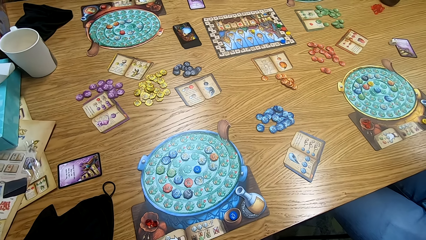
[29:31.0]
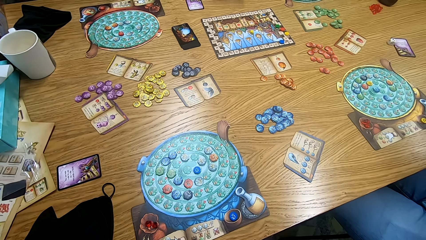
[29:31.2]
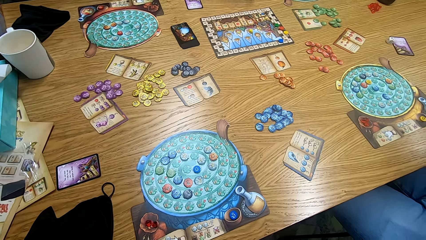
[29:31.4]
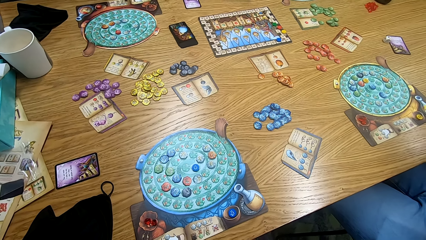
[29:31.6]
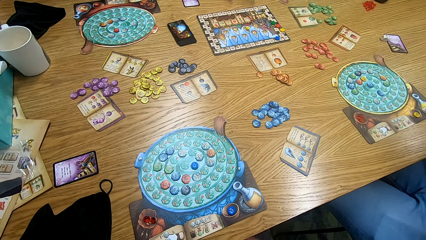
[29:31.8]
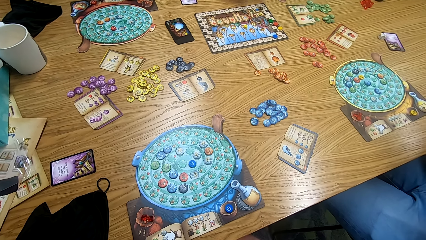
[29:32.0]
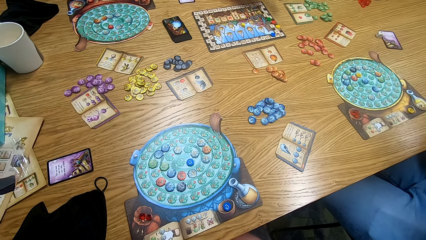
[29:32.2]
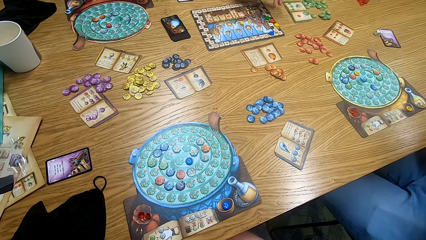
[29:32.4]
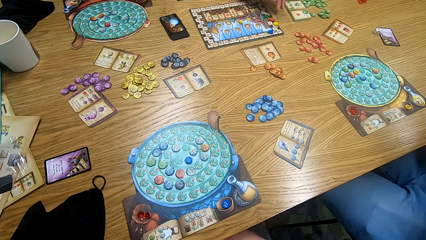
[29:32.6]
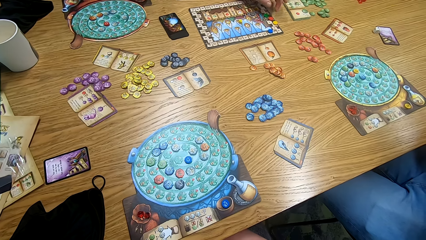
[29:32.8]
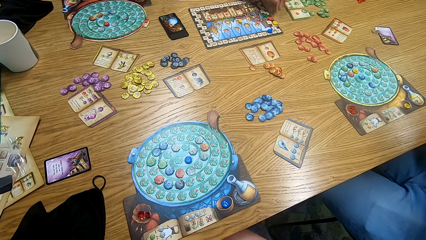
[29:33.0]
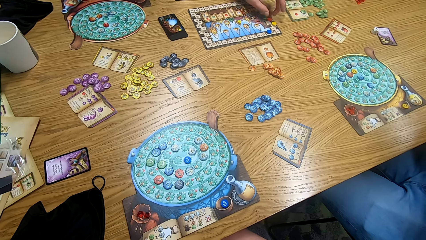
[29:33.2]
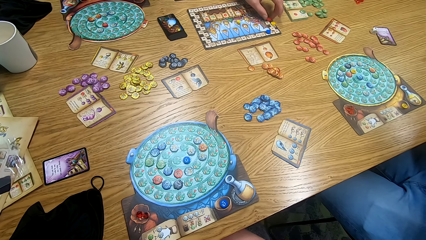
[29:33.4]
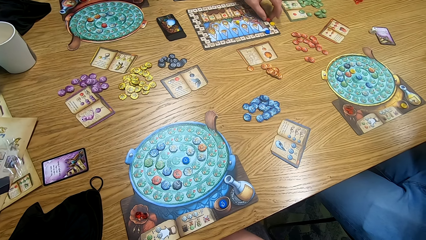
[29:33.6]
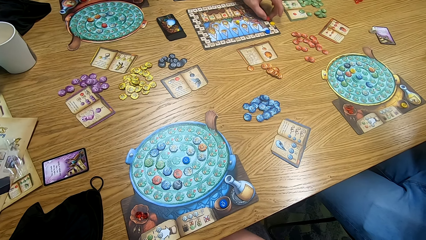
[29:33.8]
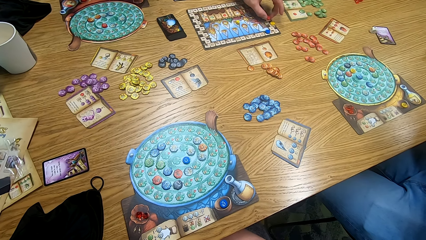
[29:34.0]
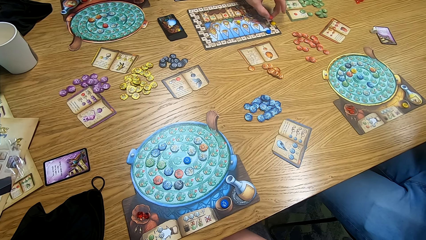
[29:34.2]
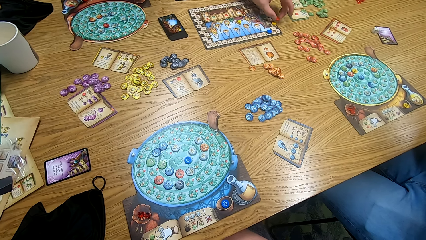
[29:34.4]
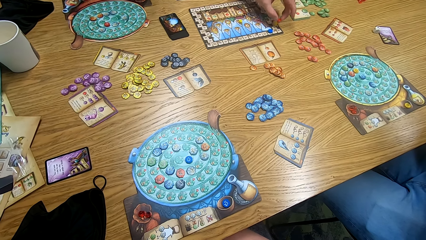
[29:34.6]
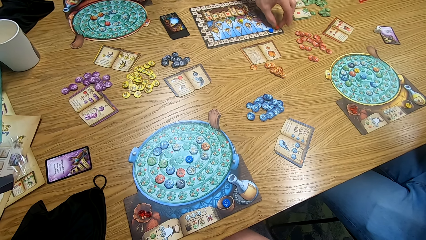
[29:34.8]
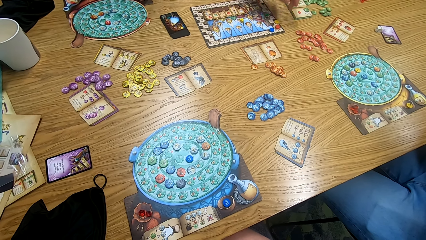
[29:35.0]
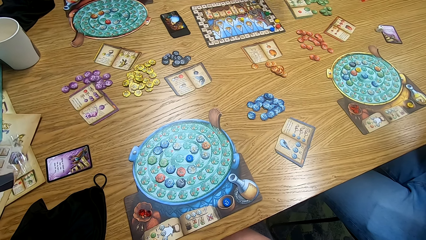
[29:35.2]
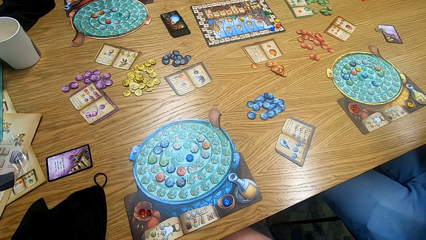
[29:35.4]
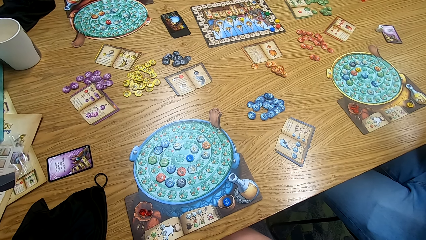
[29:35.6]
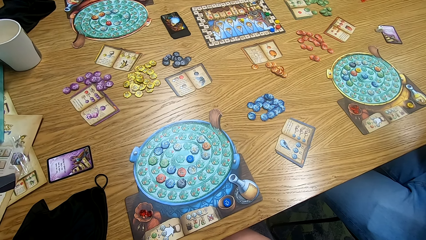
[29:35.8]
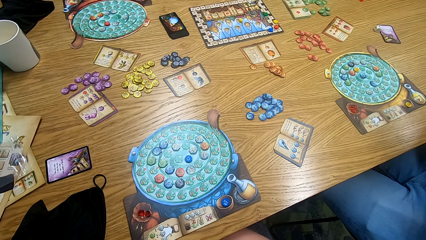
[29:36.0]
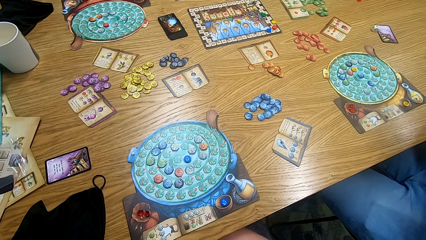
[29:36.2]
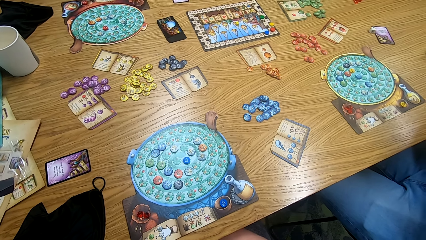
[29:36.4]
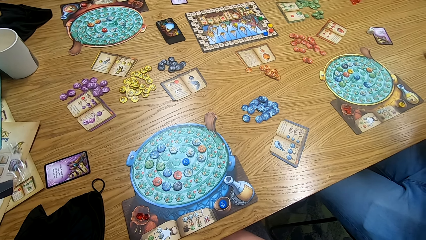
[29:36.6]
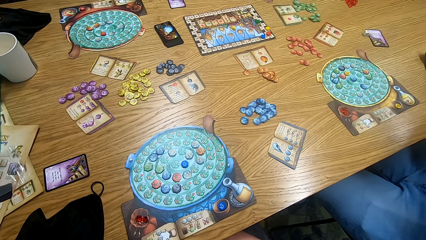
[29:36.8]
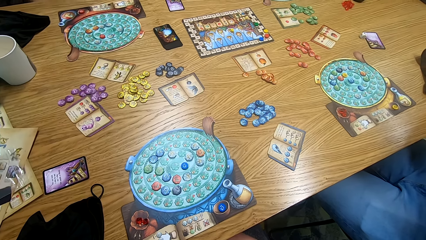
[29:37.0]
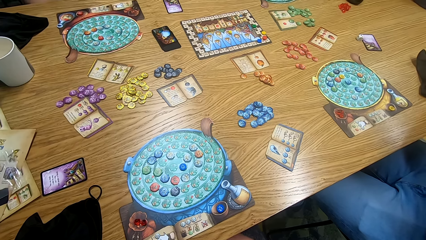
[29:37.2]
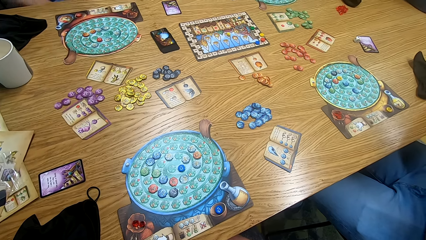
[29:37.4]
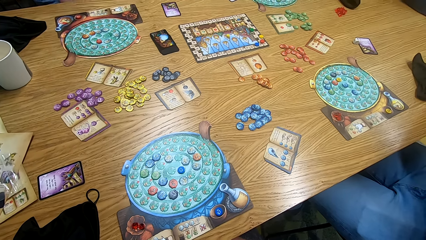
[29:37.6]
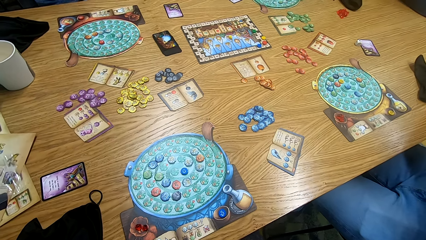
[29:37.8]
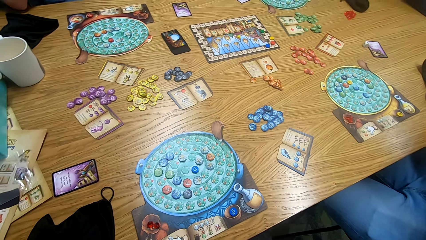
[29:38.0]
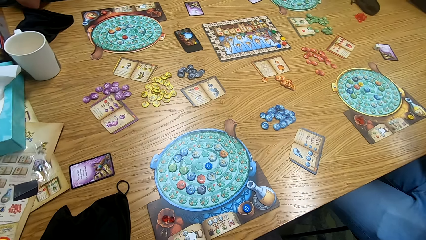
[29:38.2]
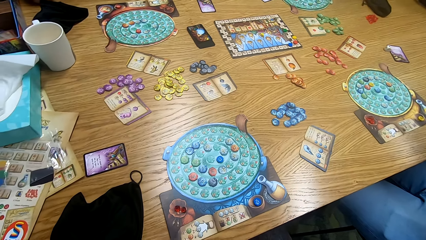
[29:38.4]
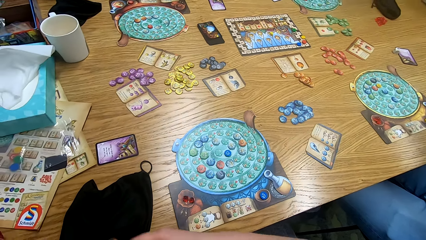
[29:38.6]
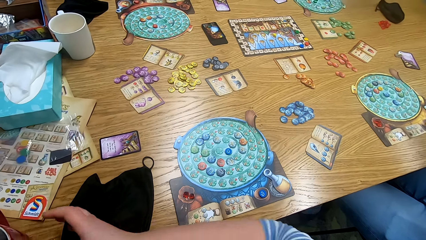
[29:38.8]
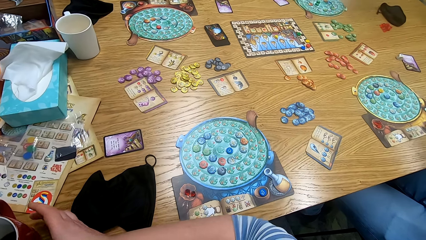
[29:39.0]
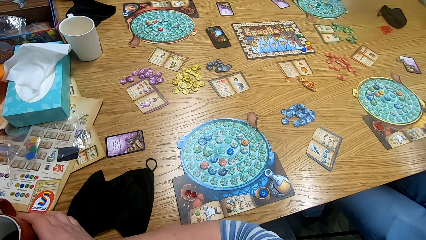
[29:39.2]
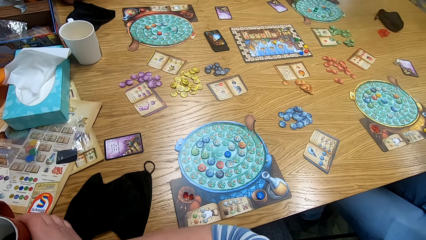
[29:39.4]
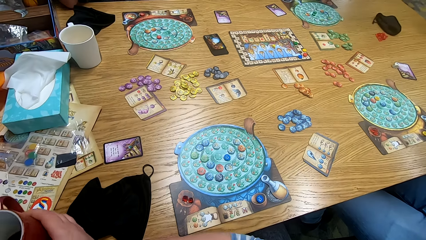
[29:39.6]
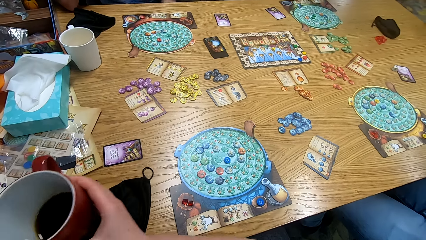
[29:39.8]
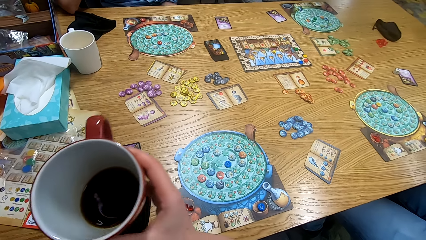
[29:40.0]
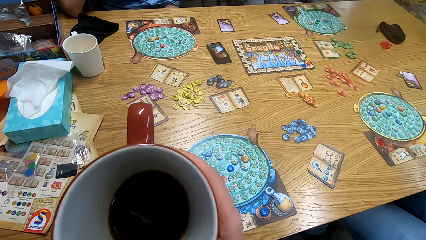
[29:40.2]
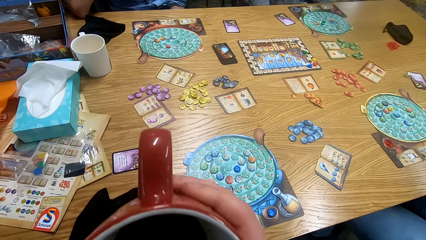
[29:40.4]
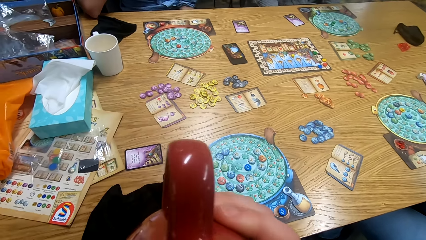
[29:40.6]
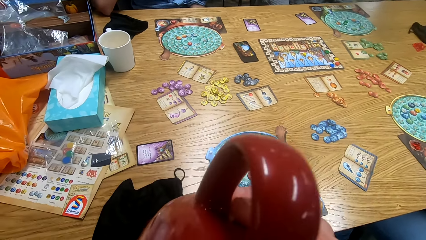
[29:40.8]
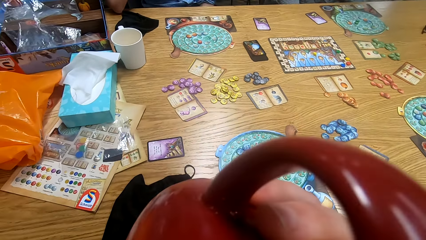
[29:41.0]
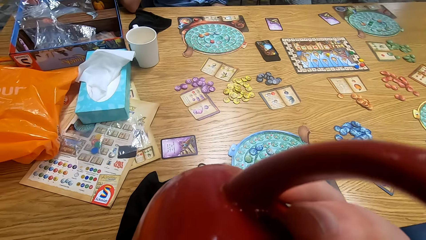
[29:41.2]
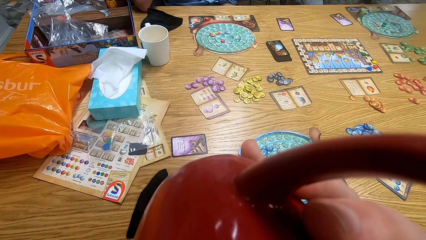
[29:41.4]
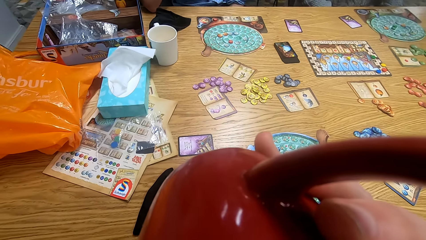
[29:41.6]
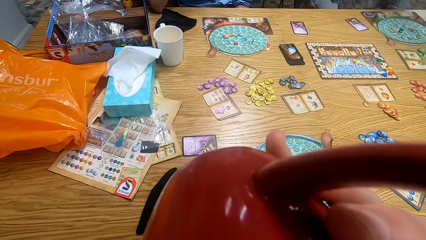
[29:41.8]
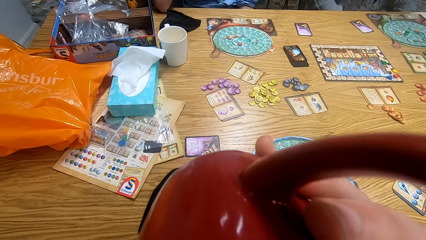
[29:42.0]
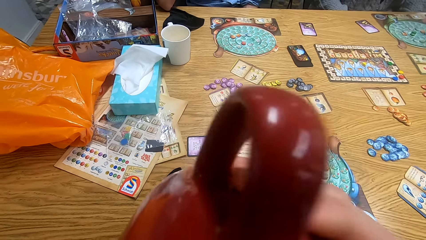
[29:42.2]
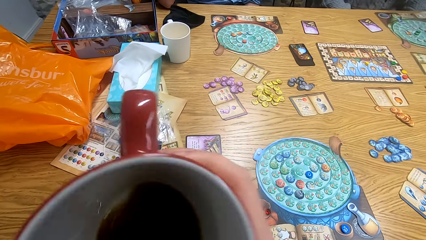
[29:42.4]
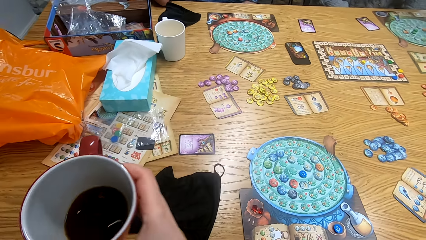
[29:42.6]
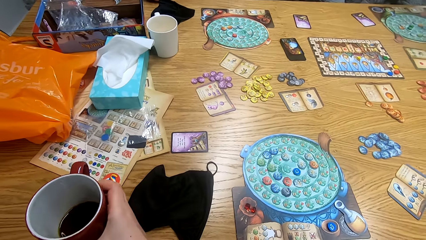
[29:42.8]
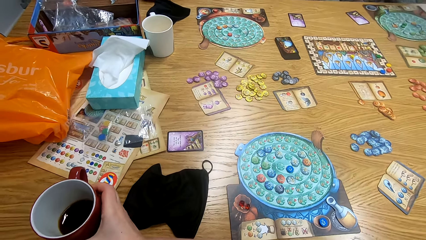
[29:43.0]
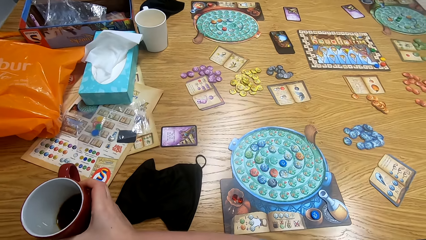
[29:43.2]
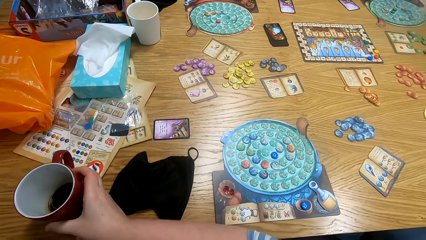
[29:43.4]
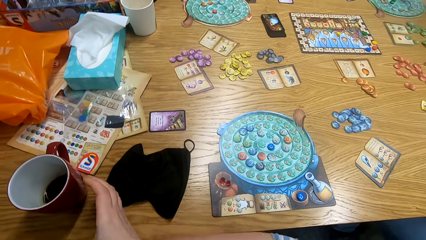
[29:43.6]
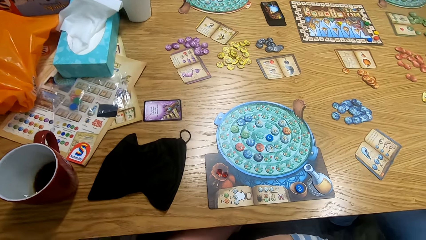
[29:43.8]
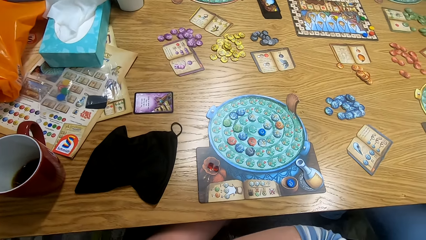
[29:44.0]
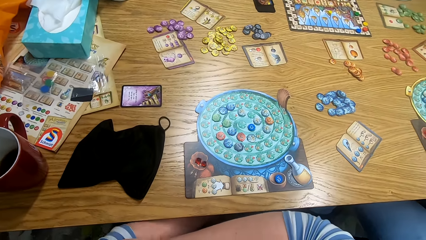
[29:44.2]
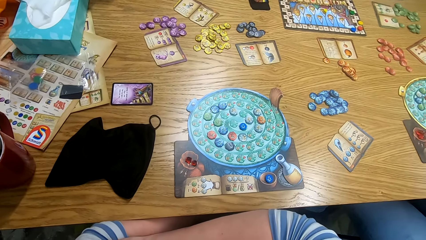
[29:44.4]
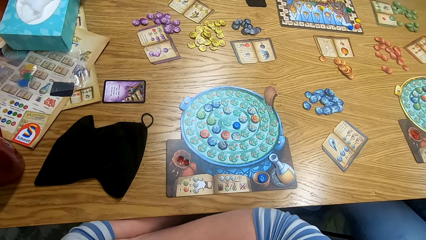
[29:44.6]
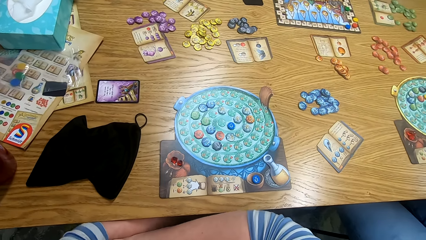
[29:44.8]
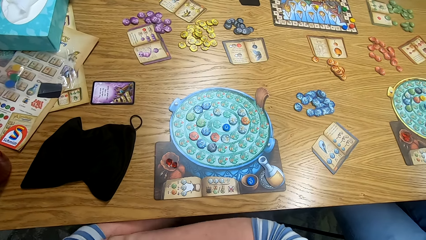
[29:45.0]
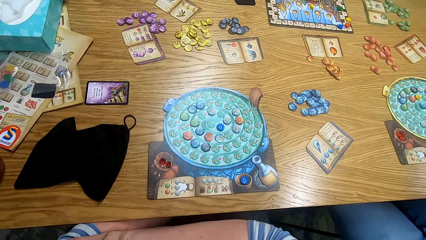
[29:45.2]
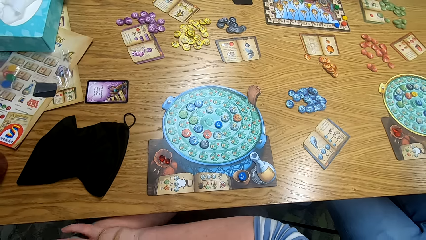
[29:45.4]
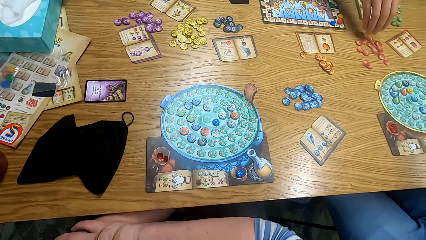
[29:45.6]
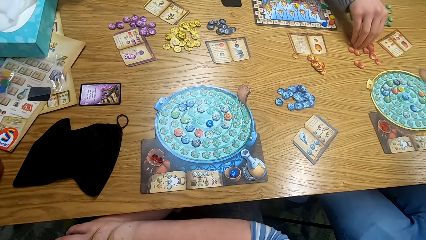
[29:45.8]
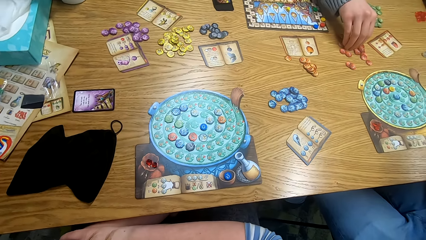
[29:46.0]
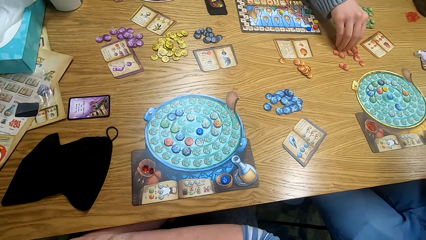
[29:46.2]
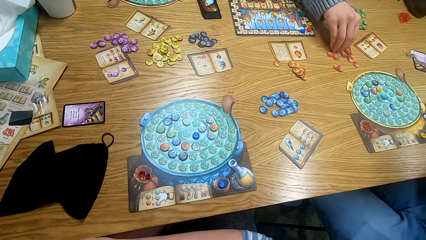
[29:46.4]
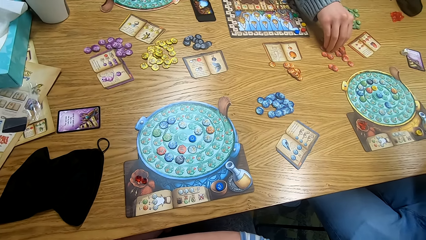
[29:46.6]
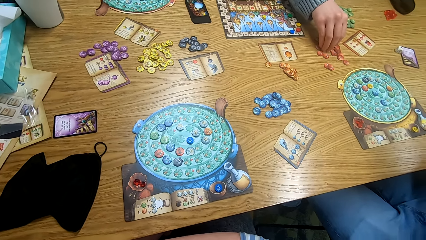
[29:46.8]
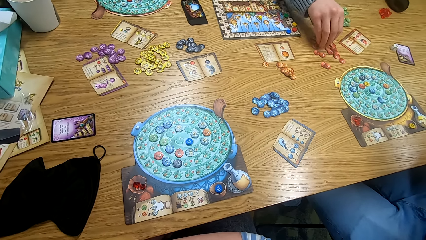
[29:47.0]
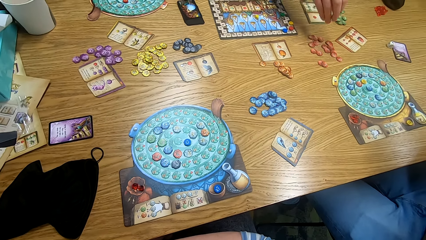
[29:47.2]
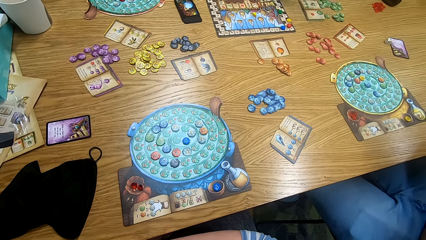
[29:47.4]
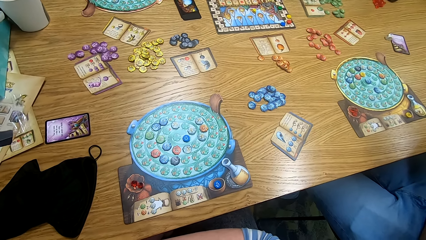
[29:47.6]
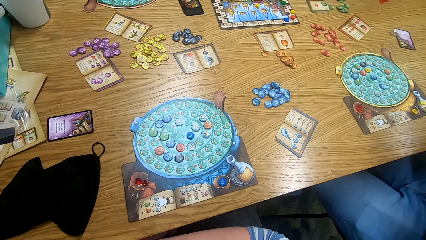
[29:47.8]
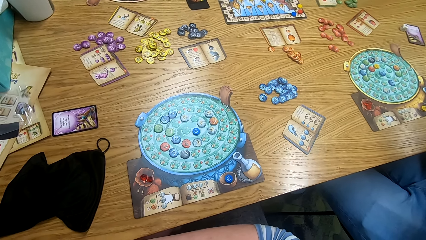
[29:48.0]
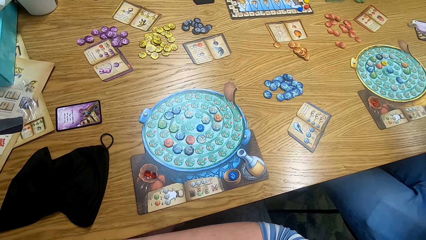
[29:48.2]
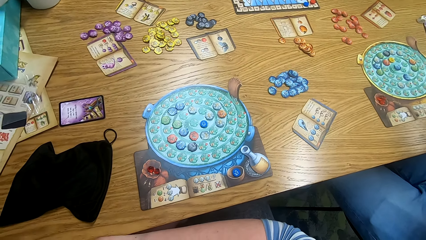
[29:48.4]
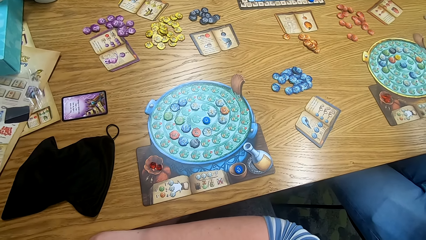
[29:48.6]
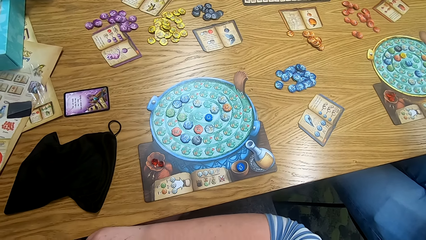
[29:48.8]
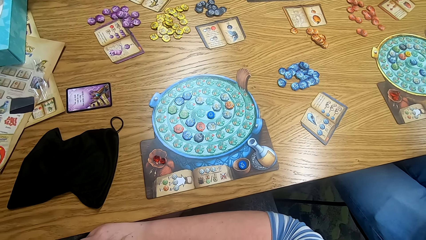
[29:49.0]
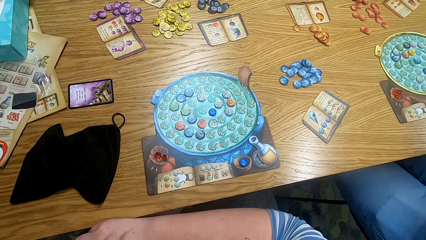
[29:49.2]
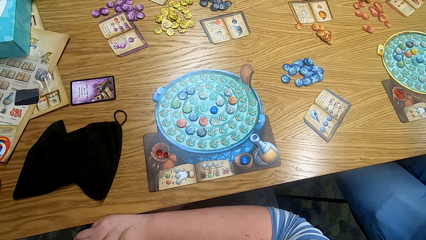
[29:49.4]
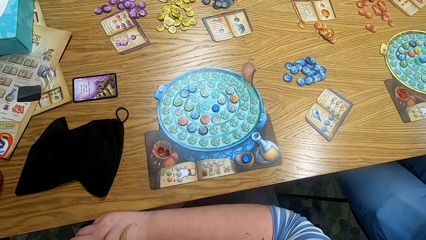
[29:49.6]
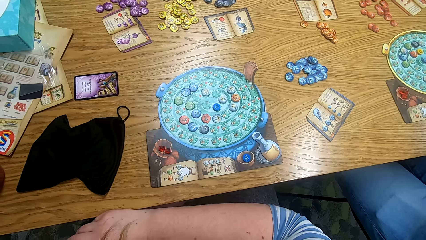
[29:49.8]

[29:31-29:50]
A man plays scrabble. The camera wearer looks around. They pick up a cup from the table. They drink coffee from the cup. They put the cup on the table. They look around. The man plays the game. The camera wearer moves hands. The man picks tiles from the table. The camera wearer looks around.
